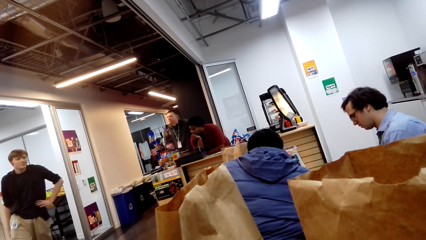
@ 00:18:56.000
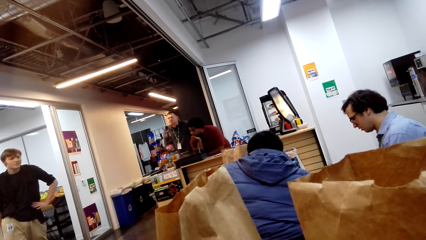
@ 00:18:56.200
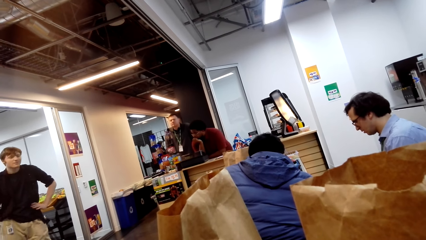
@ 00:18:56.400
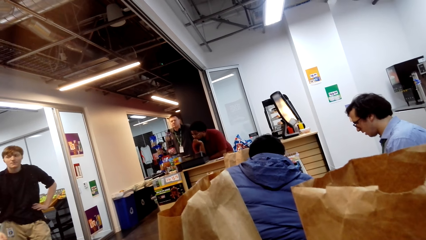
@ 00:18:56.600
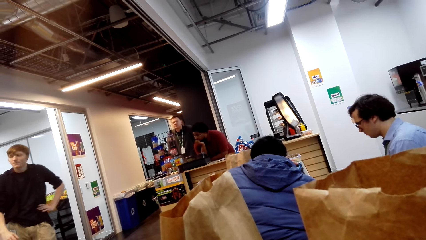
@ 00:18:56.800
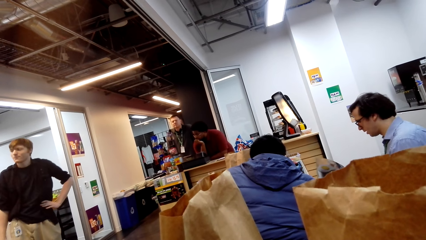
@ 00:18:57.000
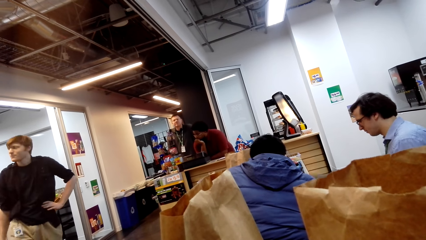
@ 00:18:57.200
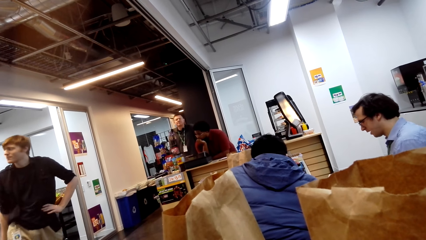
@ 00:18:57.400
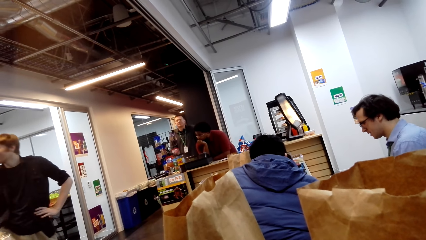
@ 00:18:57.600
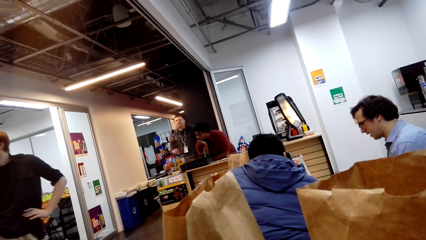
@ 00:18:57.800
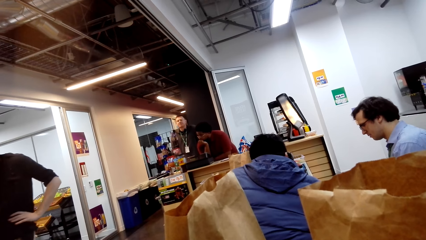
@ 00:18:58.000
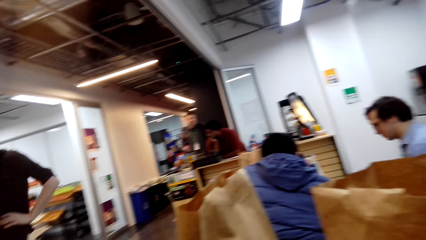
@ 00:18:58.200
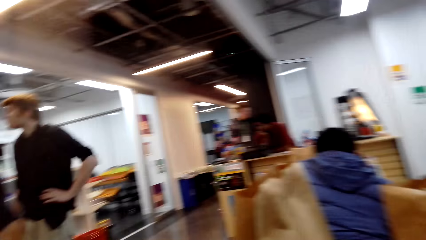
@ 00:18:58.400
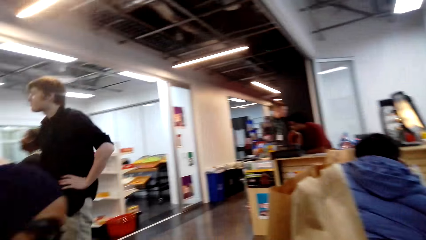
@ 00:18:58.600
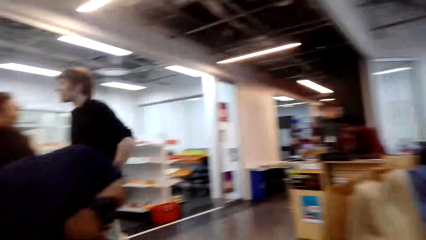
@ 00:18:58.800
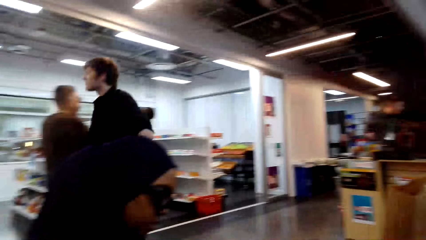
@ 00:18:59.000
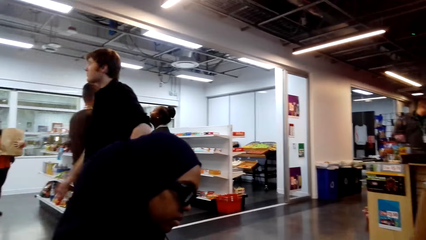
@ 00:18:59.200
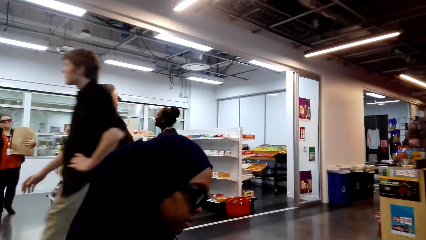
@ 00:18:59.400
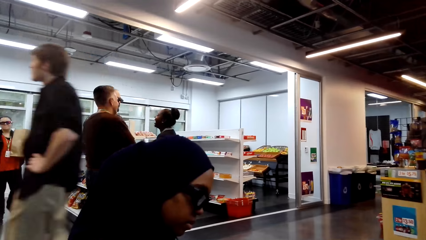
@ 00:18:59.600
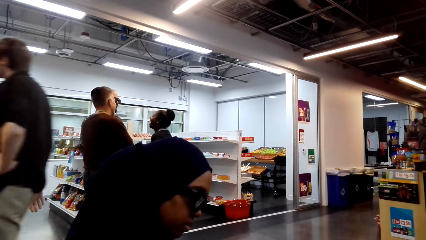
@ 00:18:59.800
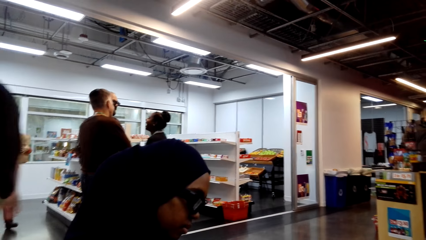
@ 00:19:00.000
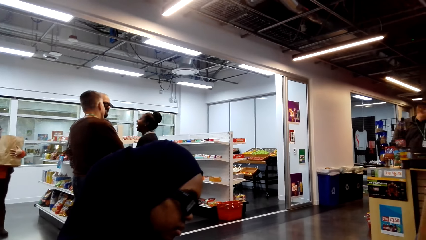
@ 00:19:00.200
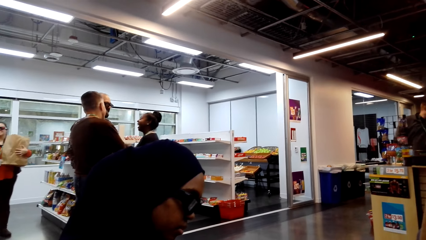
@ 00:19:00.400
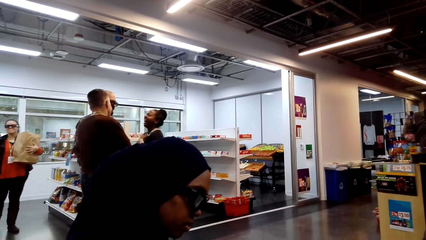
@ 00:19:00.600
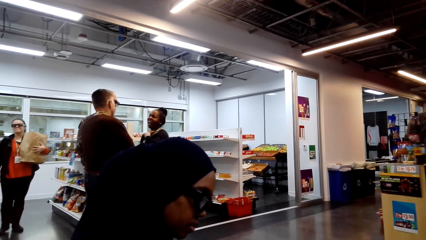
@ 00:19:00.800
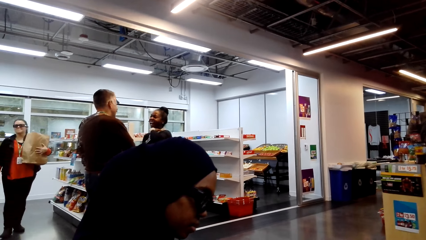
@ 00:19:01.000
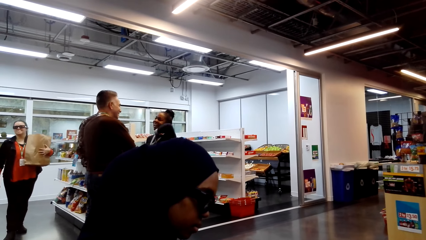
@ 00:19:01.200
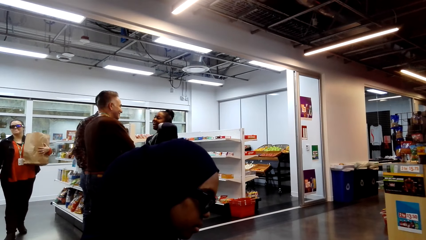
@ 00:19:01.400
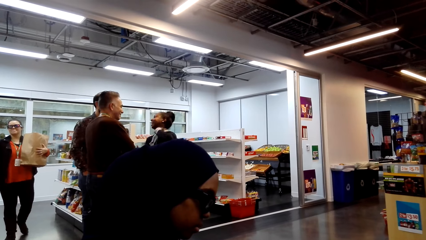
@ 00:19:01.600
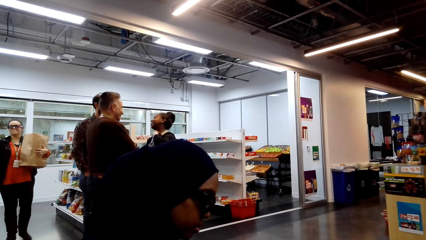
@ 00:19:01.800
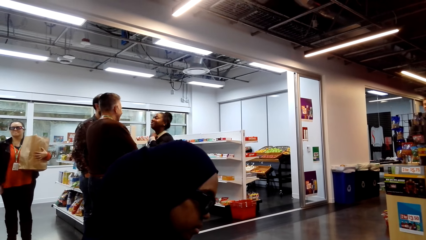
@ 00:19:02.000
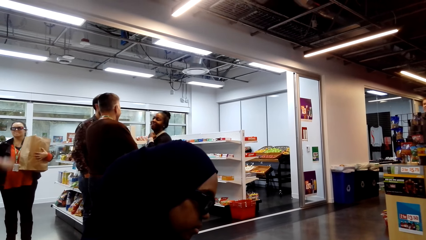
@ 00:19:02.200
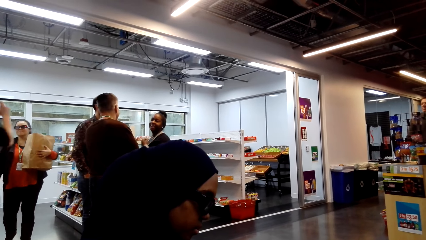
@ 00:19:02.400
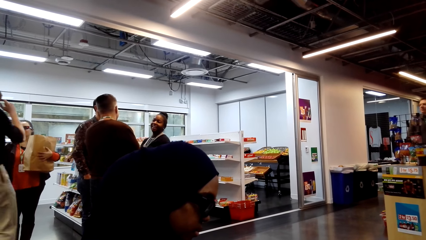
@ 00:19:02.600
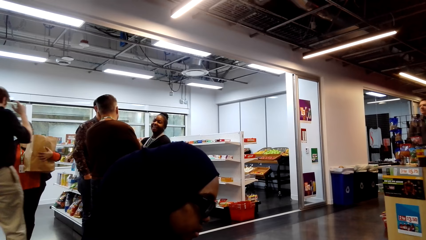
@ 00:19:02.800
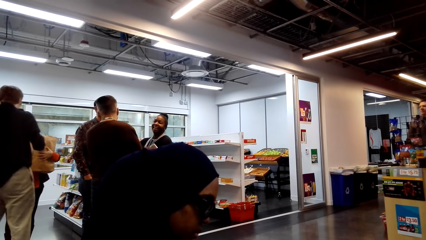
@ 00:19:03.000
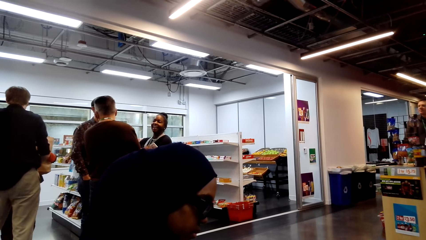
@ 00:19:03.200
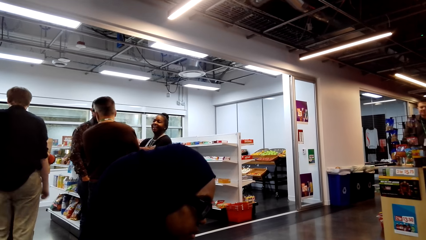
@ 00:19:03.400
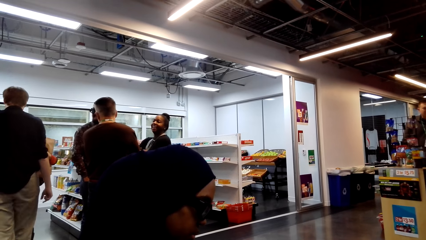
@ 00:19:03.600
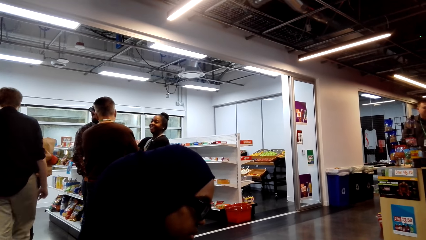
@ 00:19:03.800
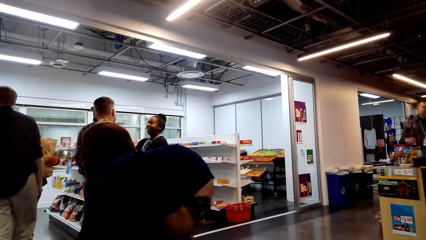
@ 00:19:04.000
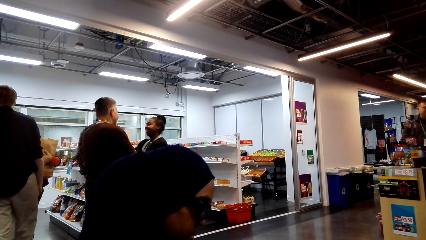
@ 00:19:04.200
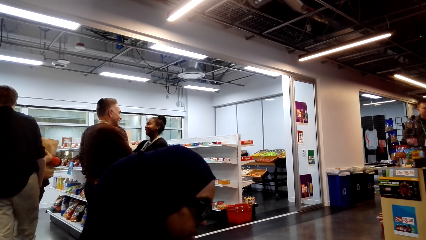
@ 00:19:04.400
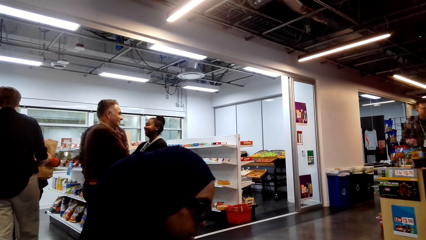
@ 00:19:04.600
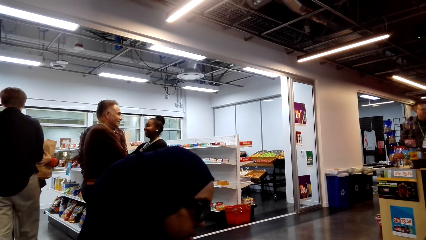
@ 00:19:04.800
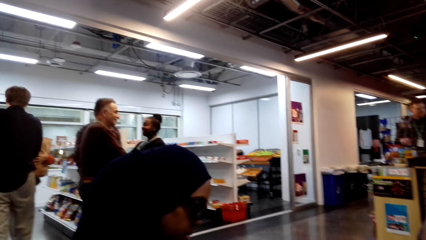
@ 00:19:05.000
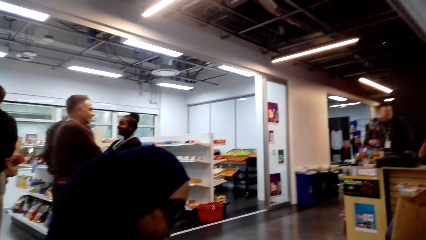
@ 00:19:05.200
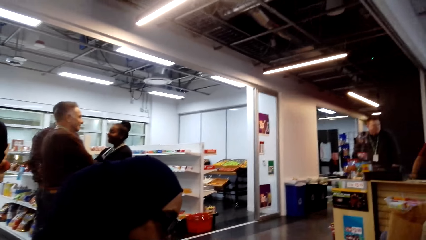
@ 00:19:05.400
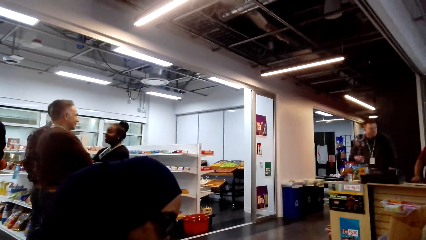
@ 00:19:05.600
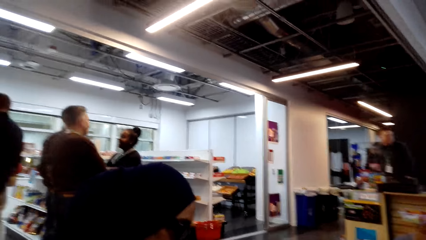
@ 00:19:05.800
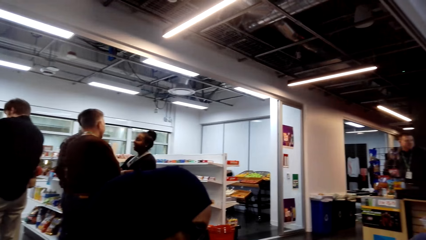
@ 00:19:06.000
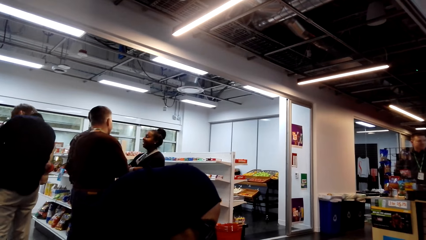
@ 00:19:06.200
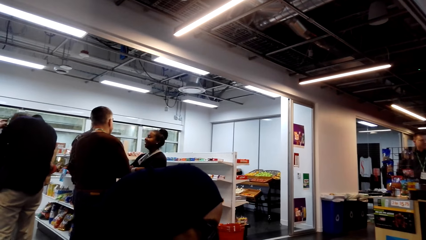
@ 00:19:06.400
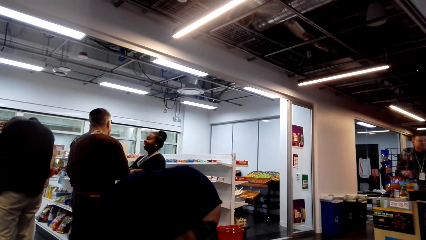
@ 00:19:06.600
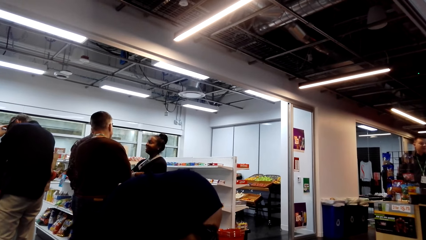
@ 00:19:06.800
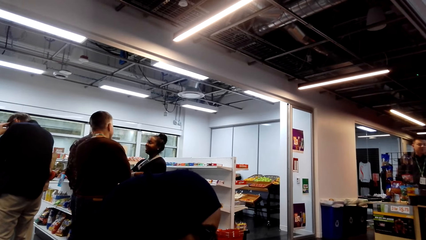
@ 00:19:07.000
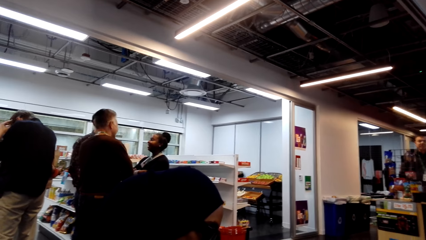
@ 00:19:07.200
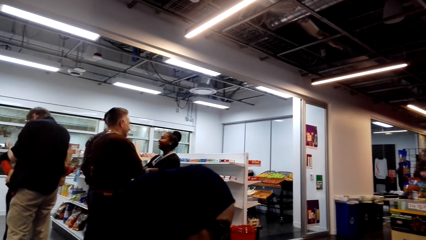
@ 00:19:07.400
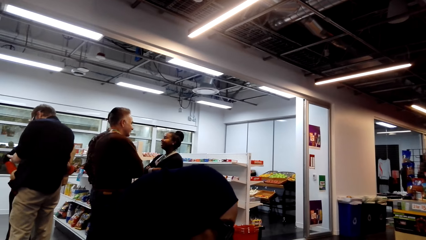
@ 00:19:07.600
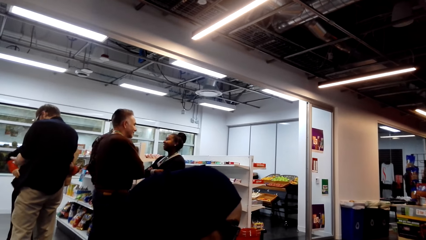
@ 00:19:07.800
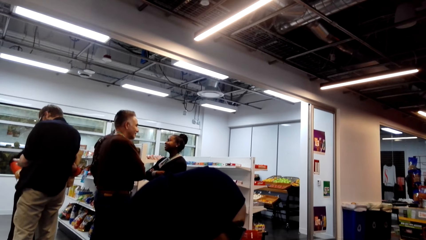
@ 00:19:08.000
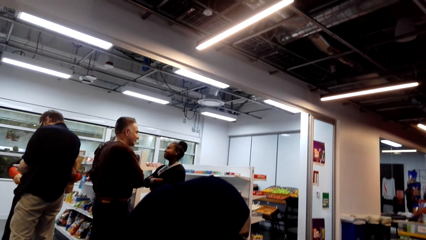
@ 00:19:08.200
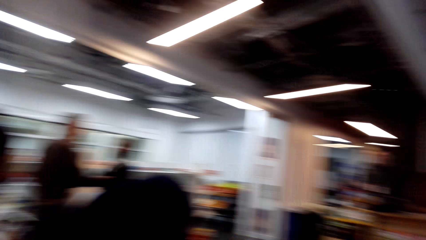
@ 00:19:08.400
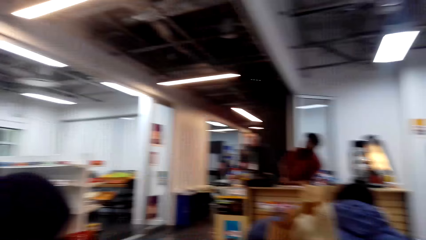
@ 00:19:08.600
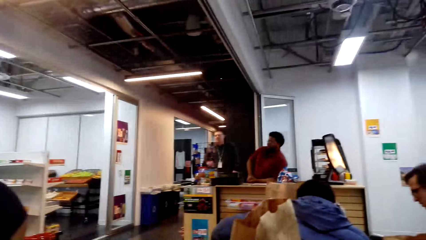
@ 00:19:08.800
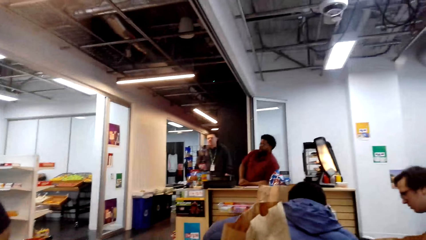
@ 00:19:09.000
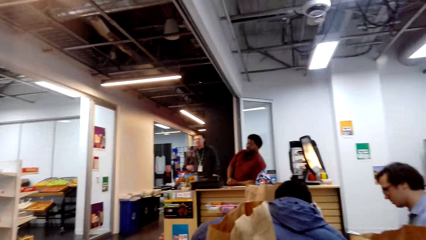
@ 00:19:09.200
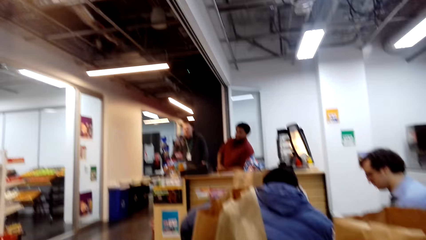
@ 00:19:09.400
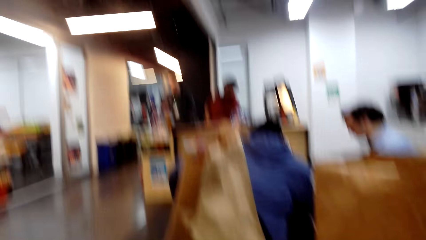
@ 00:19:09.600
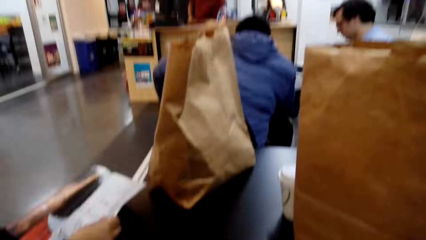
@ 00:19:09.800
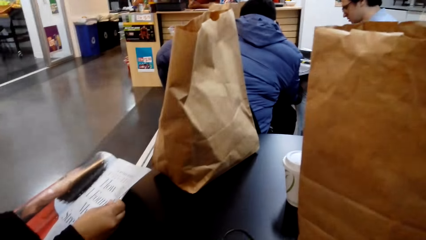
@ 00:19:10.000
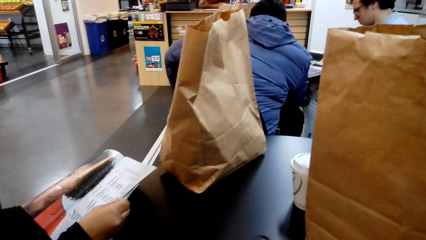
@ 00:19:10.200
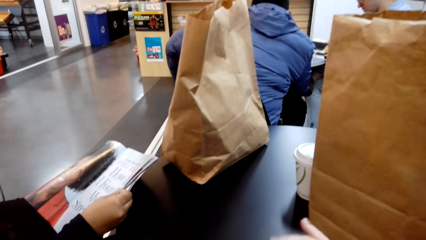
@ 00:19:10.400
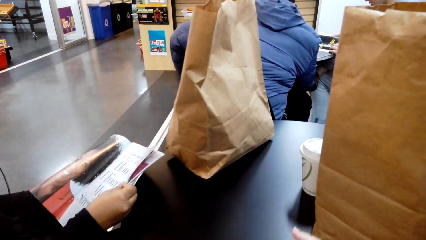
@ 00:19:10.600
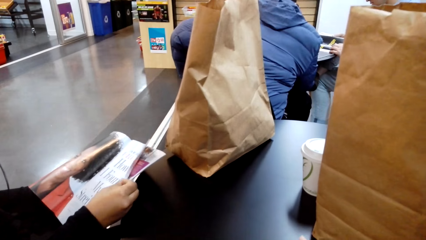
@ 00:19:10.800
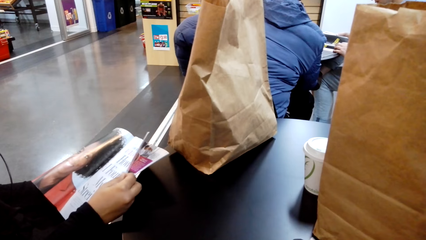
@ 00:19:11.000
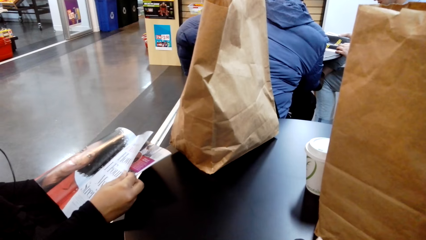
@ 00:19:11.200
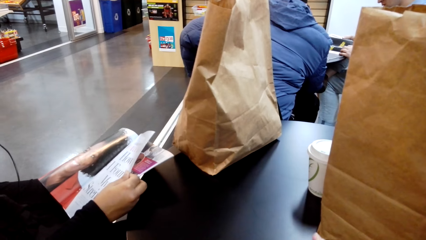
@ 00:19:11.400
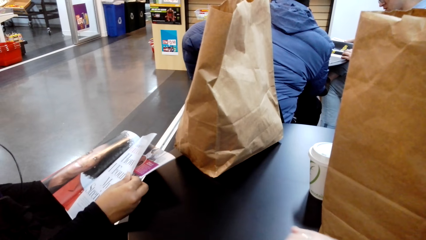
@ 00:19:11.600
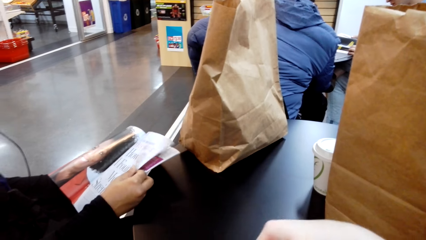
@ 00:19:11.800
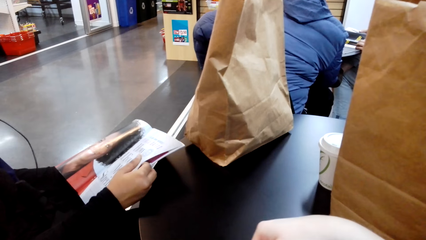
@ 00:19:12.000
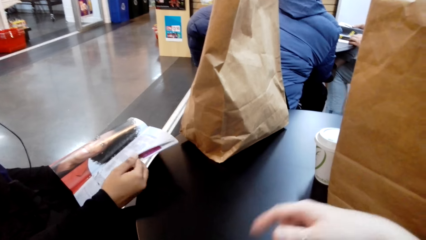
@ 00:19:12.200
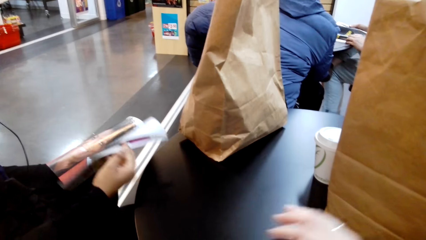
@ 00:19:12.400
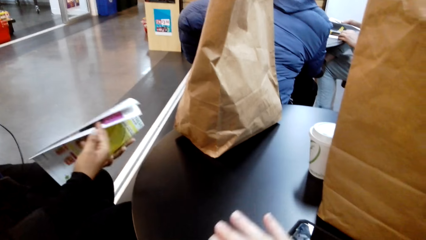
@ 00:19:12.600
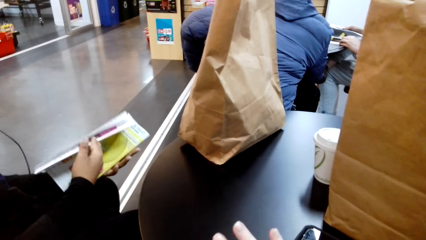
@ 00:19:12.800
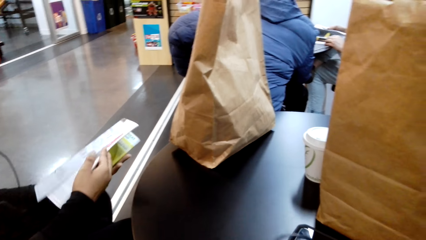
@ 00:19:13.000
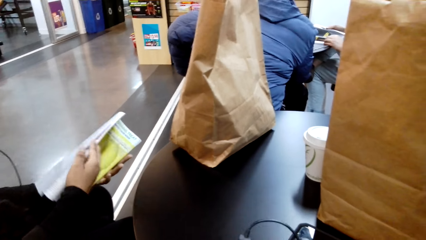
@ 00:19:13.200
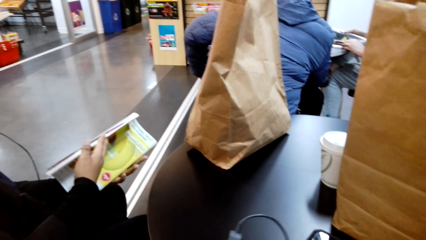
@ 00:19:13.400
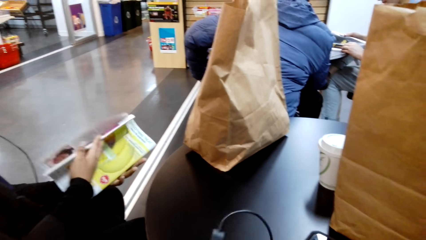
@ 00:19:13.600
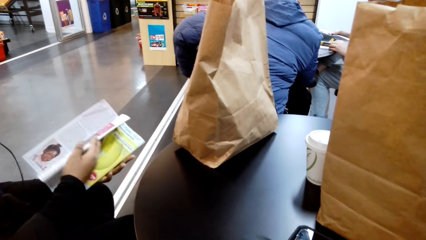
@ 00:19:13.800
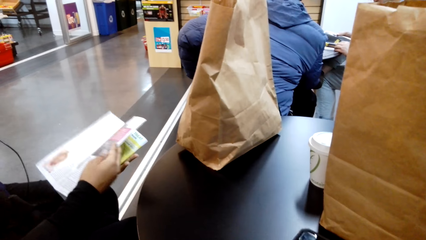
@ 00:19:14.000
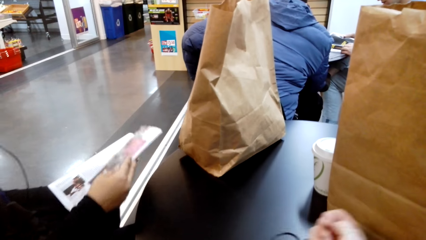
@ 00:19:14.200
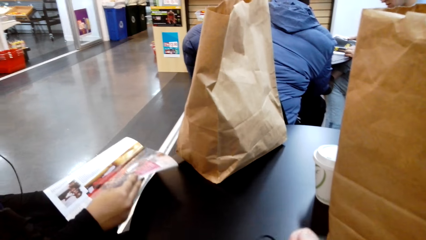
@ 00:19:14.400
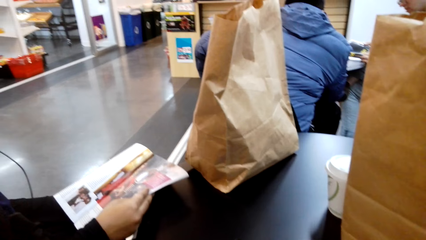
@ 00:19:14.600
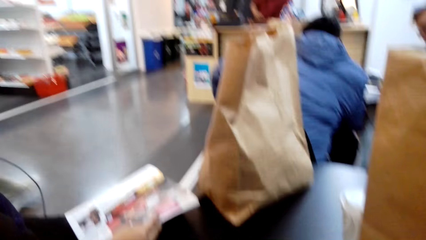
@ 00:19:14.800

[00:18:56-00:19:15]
A lady holds a magazine, reads the magazine and peruses the magazine.
